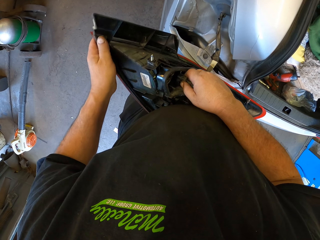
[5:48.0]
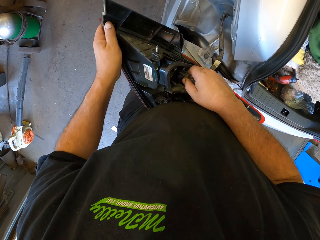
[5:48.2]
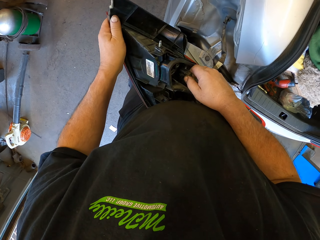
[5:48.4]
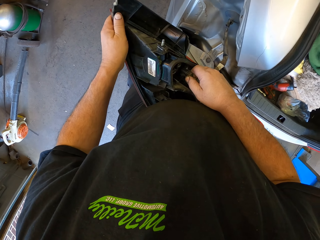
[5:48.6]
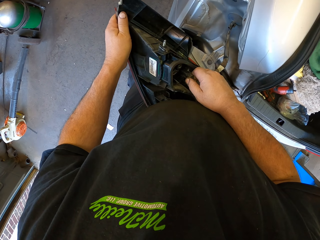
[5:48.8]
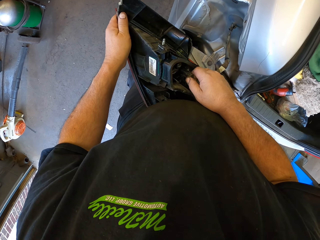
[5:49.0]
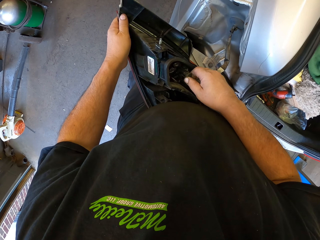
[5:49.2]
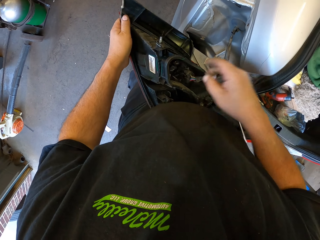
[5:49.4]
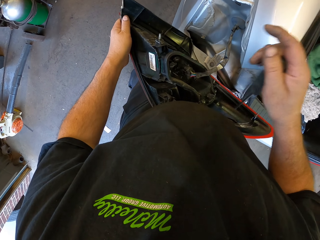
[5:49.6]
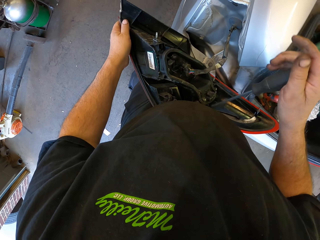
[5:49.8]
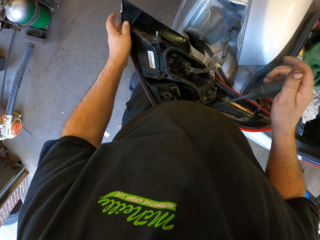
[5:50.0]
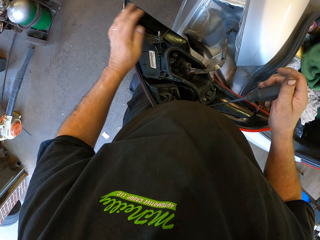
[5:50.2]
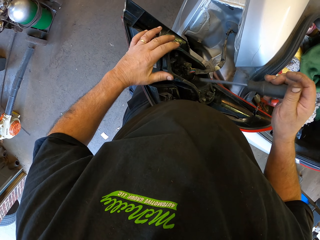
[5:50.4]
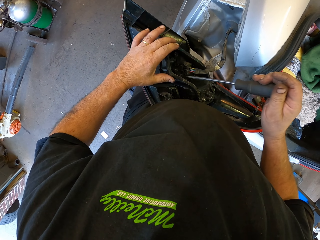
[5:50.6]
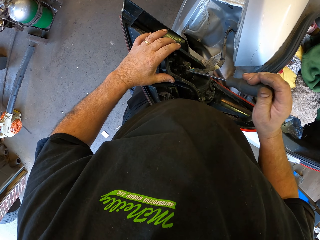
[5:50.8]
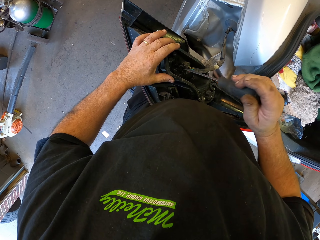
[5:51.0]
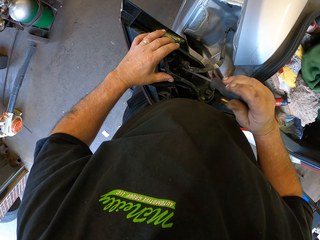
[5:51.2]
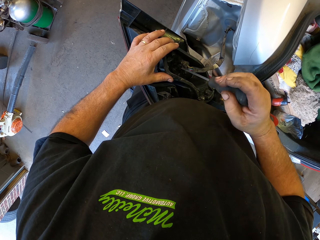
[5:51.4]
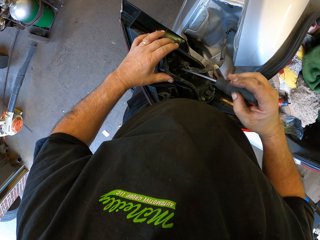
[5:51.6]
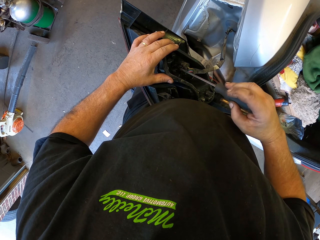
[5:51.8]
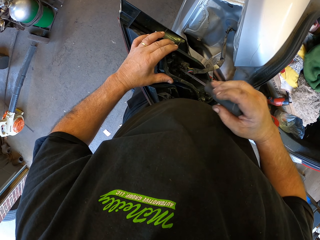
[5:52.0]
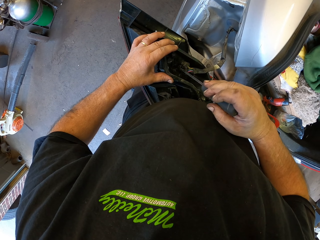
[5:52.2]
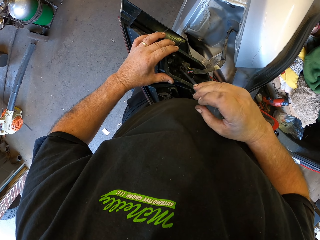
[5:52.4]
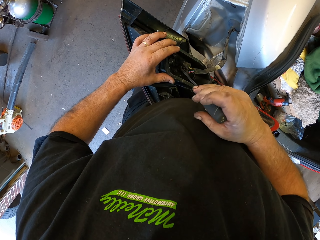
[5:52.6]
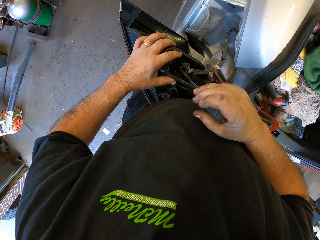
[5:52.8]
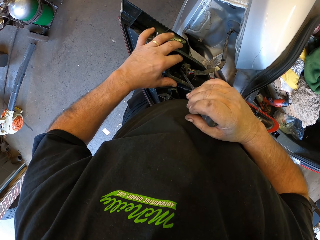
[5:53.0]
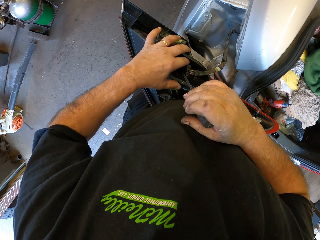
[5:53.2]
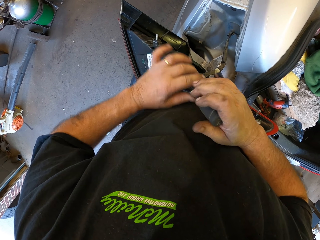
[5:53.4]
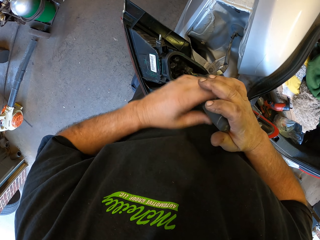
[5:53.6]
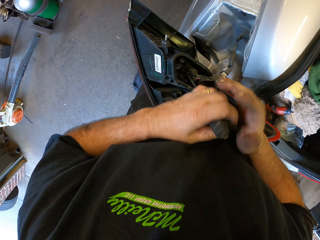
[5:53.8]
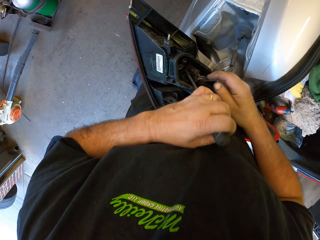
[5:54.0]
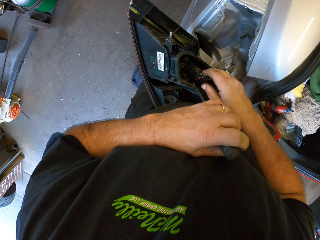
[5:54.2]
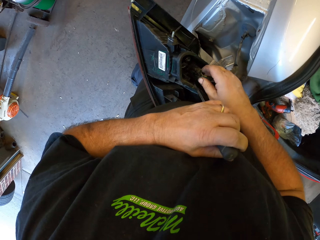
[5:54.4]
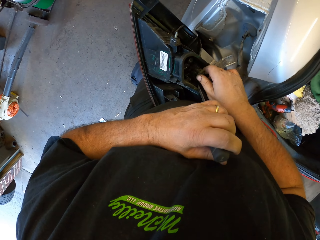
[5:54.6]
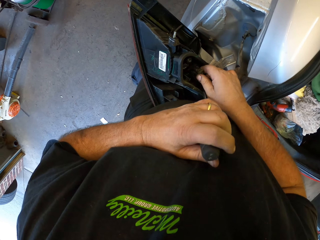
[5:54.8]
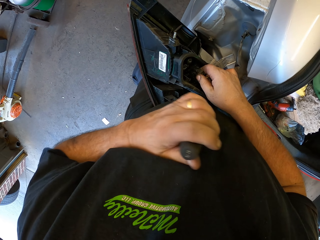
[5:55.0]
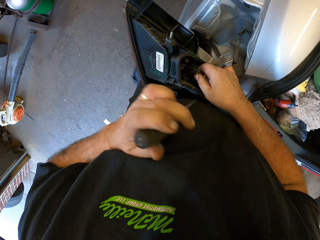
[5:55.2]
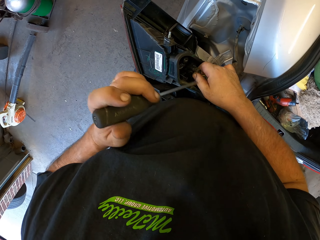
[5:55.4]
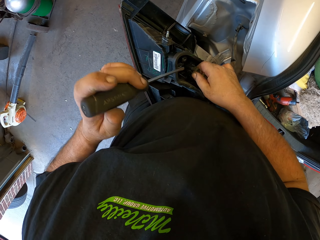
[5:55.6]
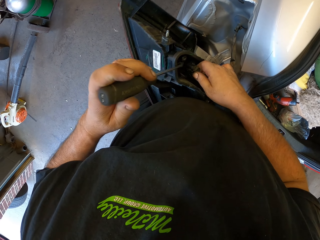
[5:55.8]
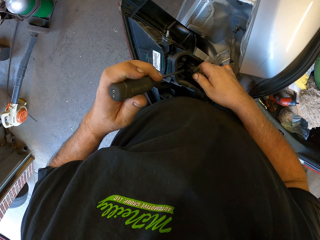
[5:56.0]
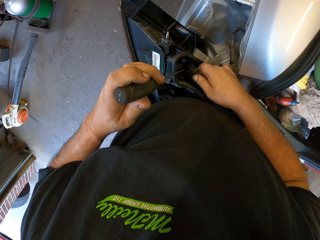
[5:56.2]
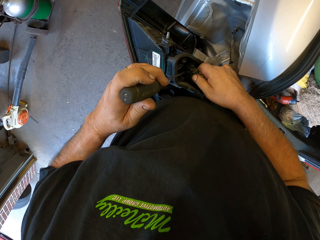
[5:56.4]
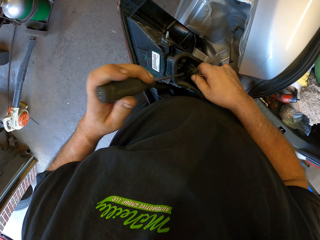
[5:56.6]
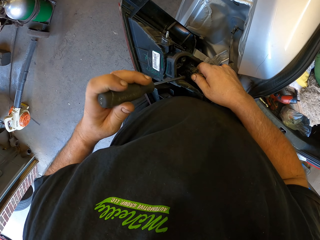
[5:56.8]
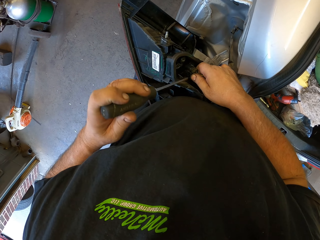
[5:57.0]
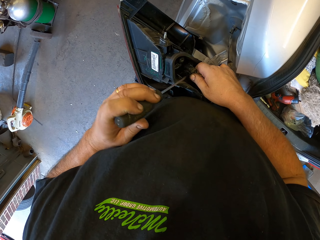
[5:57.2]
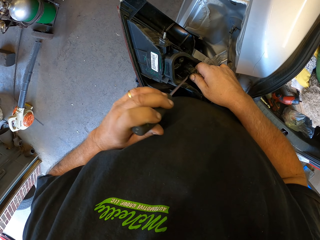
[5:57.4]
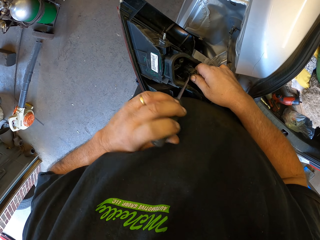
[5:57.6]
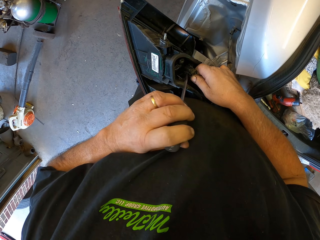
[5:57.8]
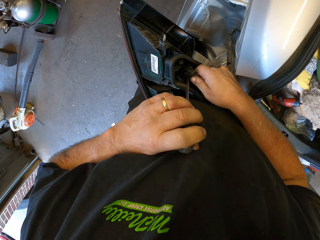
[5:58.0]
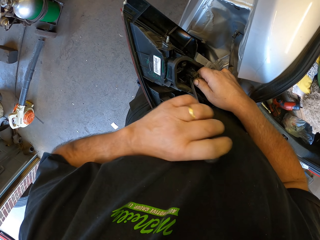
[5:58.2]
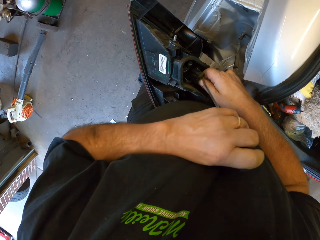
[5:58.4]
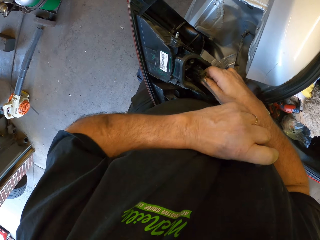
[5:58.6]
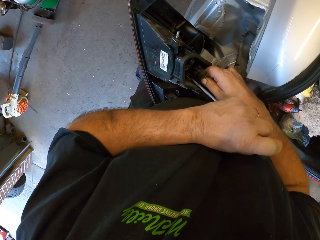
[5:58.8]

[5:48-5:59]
The camera wearer untightens a screw.

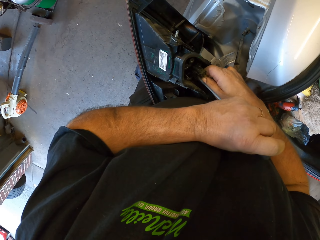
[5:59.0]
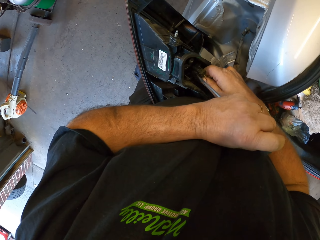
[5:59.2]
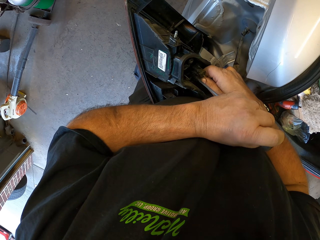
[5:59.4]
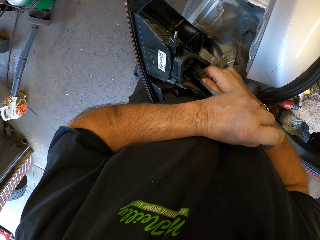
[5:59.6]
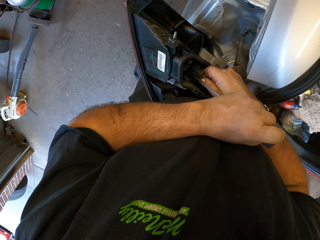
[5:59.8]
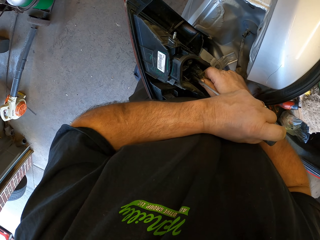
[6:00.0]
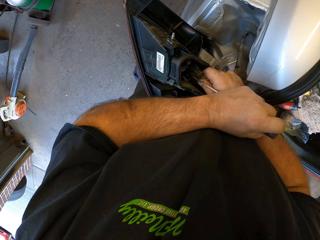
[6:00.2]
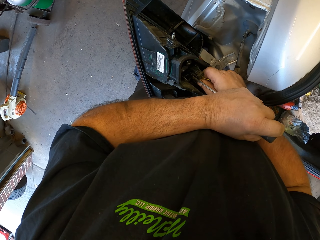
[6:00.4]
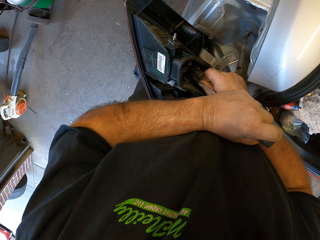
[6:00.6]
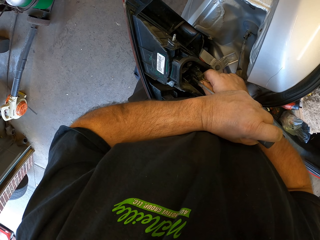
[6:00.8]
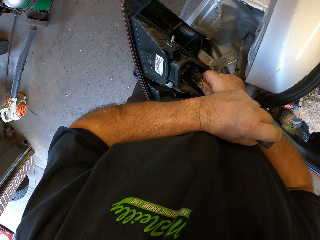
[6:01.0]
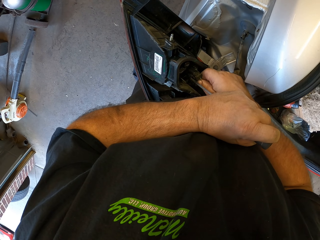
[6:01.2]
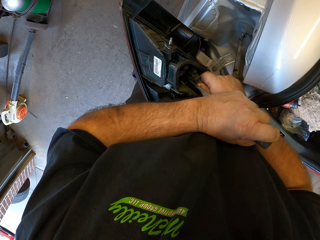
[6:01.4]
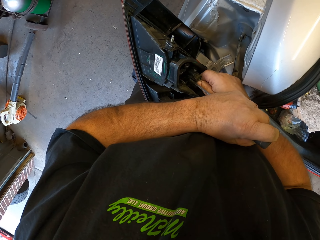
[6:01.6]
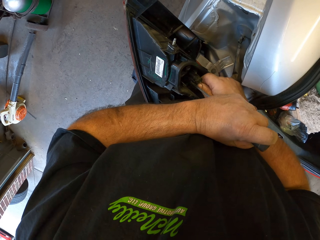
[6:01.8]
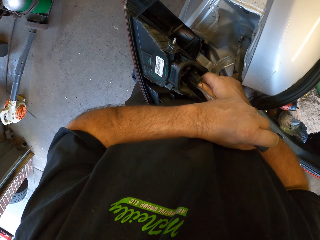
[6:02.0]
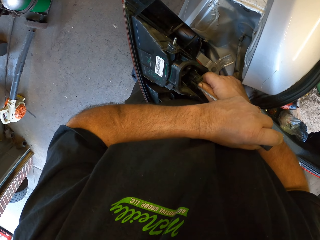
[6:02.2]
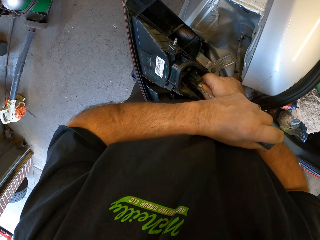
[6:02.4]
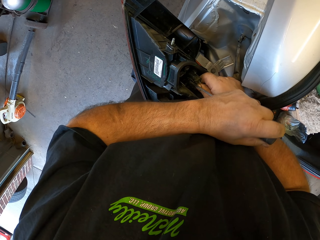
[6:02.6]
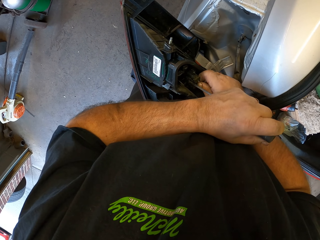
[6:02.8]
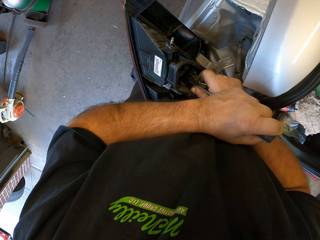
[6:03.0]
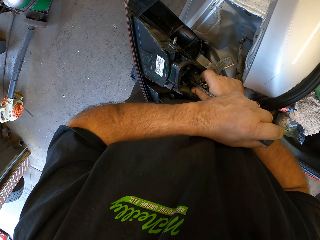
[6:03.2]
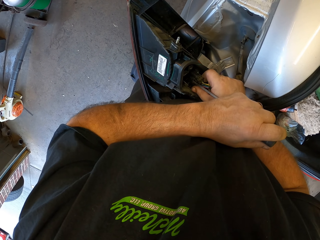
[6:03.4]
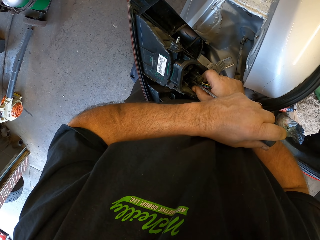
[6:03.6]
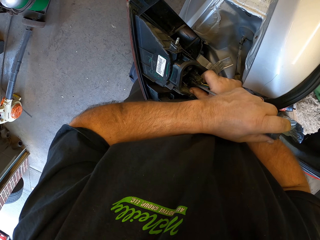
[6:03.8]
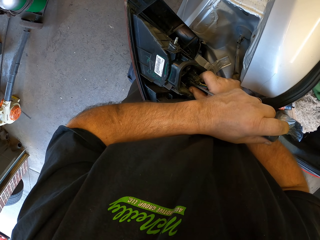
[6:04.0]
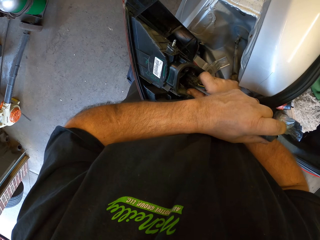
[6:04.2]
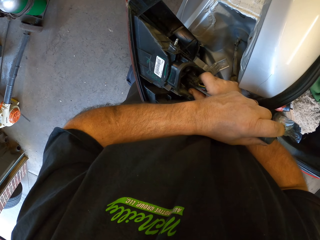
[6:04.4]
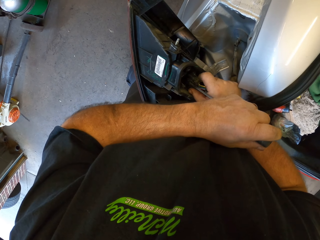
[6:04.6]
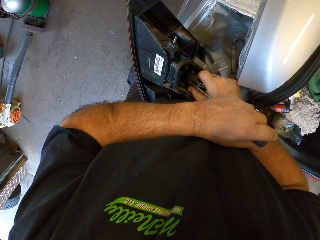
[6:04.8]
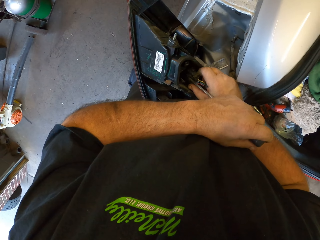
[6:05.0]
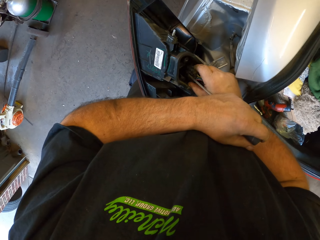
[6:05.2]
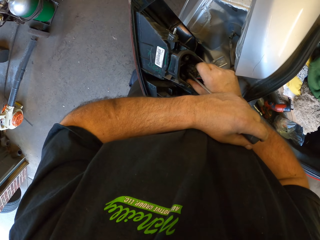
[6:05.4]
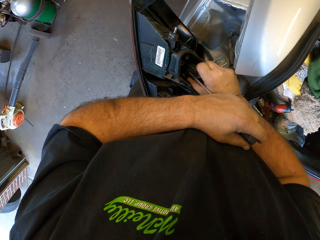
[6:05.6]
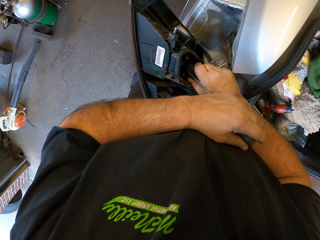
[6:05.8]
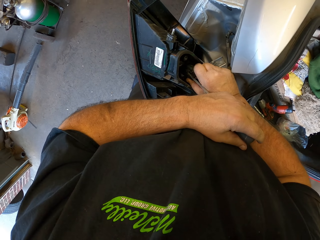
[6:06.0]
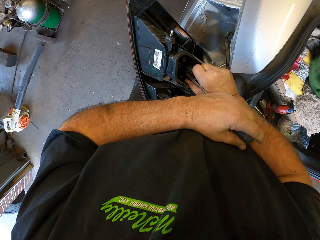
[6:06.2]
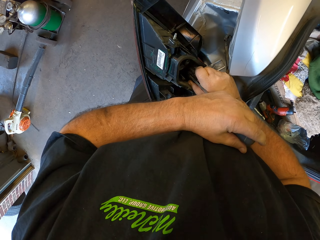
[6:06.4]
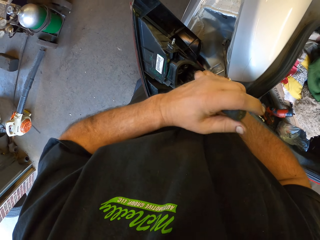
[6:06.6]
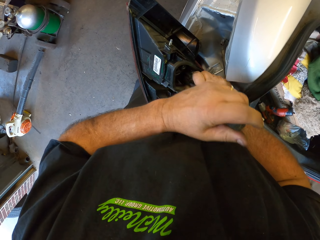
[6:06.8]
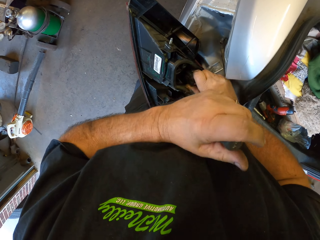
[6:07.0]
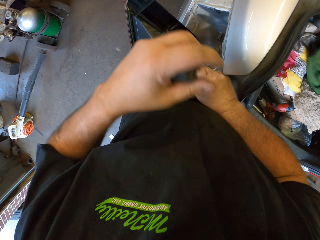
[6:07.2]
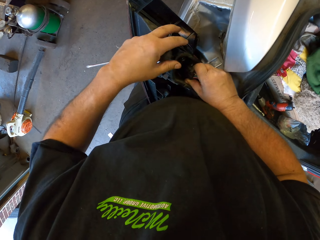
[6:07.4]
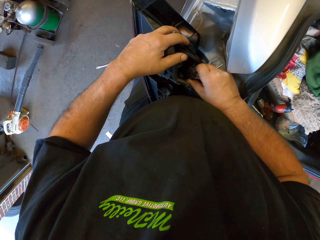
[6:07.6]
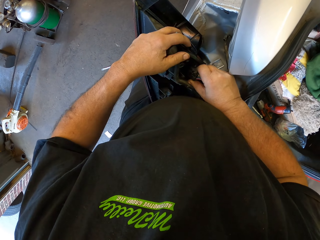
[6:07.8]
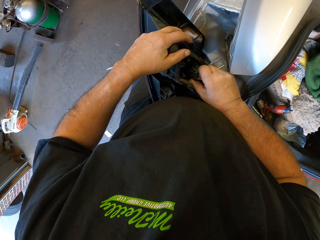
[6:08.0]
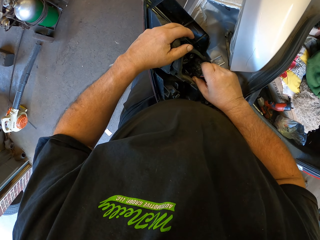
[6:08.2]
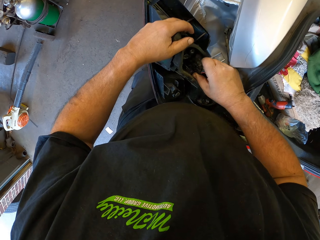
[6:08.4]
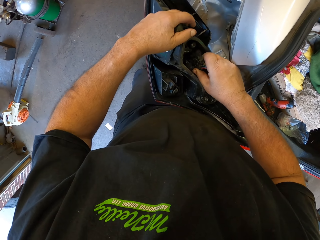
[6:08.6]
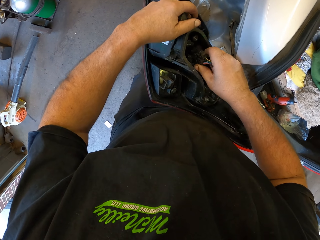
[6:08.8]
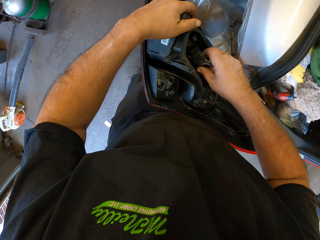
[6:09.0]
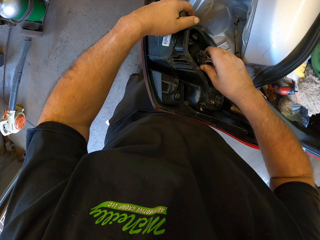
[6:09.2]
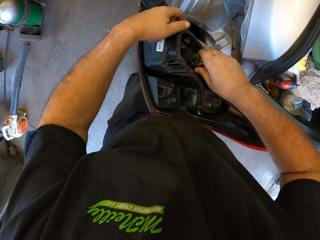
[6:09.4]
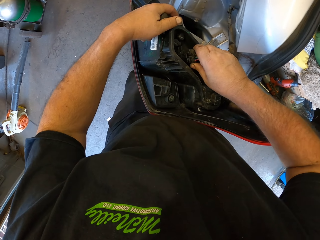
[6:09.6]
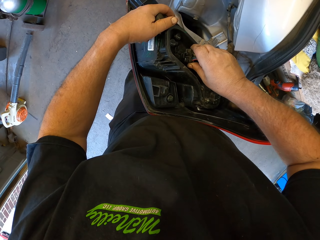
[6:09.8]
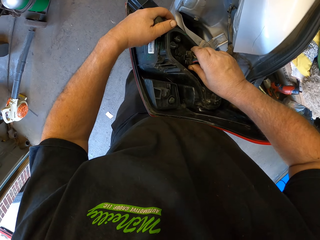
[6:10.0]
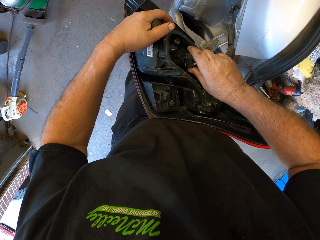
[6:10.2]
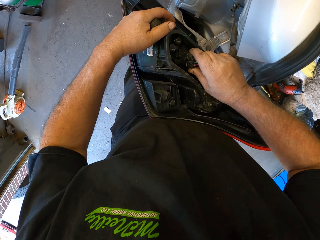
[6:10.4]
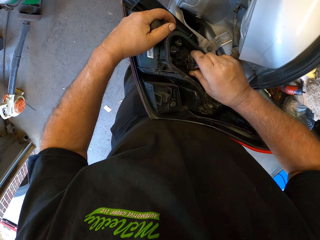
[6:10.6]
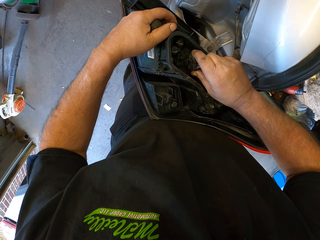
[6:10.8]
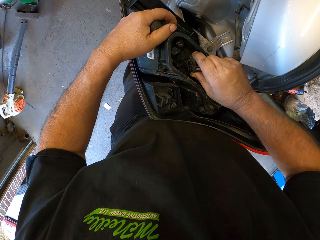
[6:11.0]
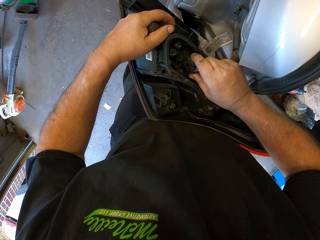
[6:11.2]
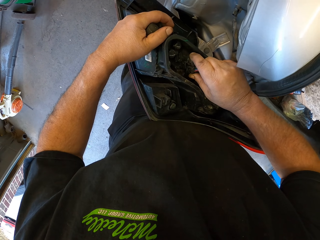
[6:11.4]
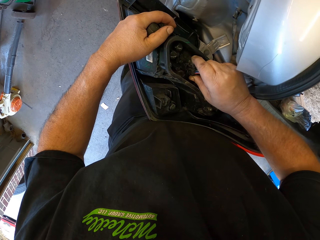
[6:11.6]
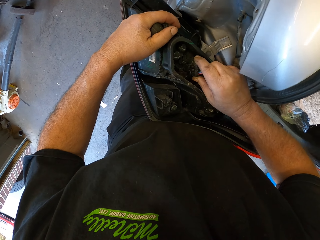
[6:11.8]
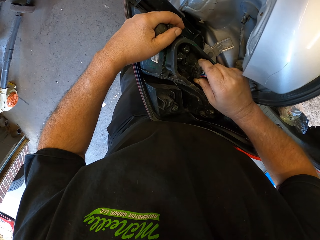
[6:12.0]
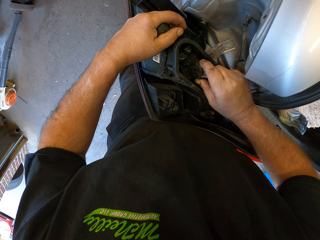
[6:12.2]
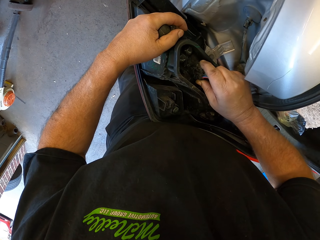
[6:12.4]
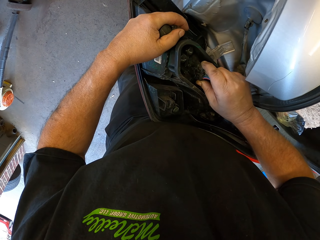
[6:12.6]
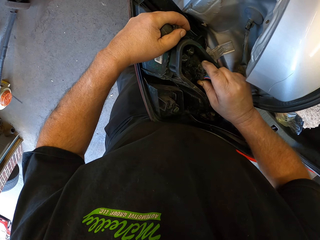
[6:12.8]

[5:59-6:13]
The camera wearer adjusts a wire. They hold the tail lamp.
